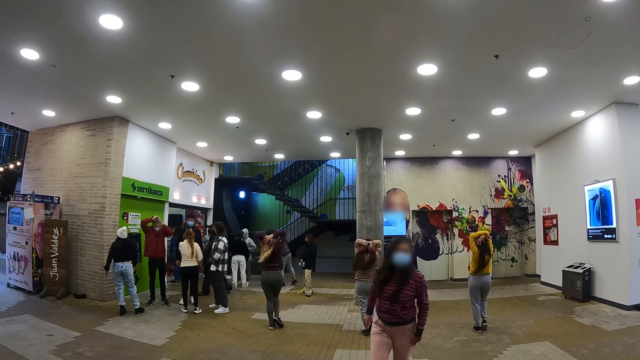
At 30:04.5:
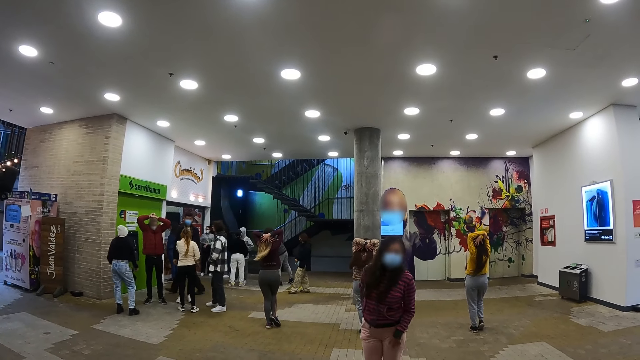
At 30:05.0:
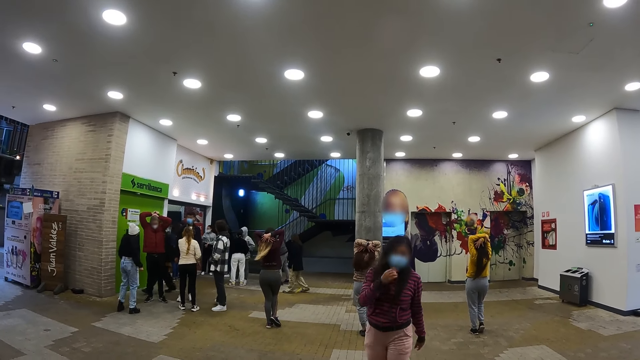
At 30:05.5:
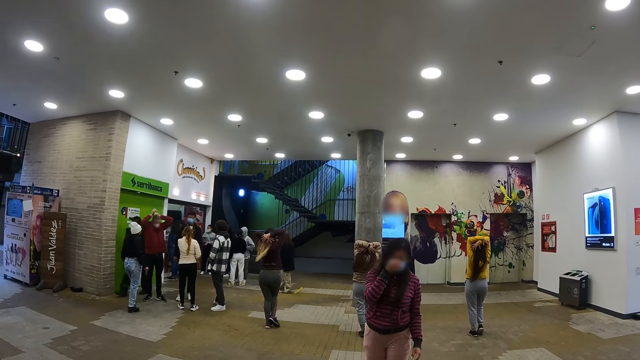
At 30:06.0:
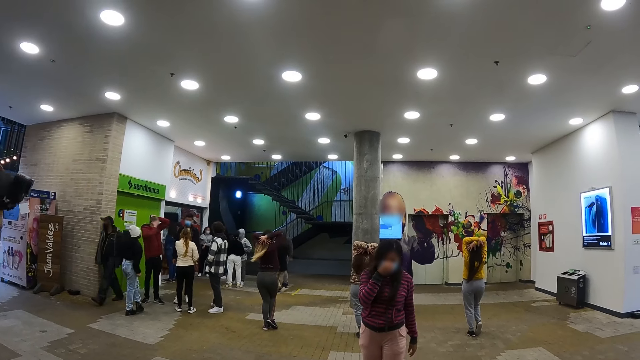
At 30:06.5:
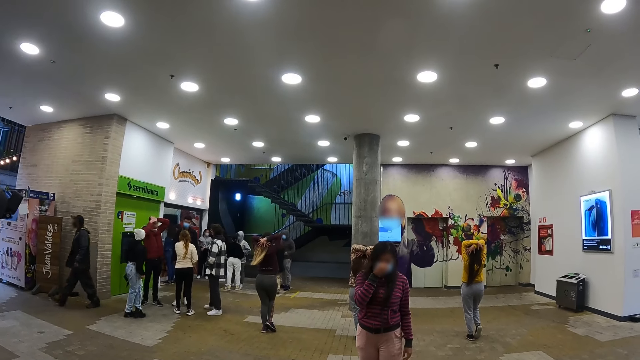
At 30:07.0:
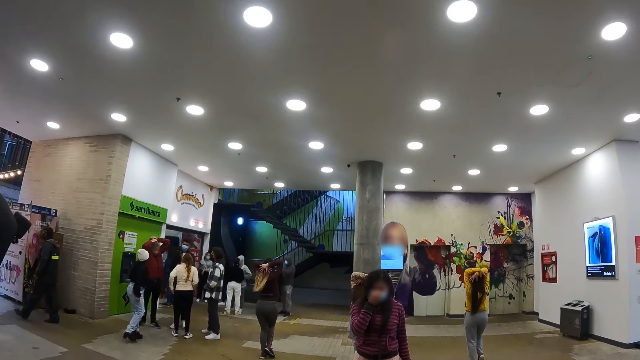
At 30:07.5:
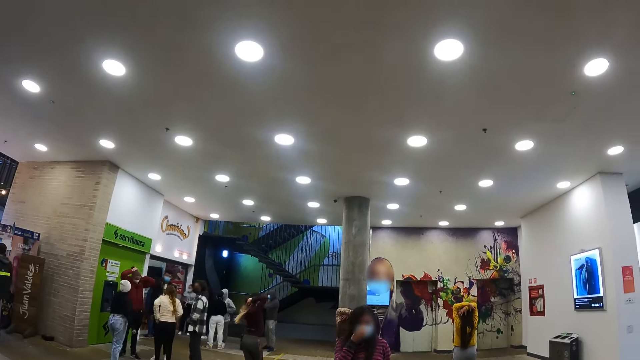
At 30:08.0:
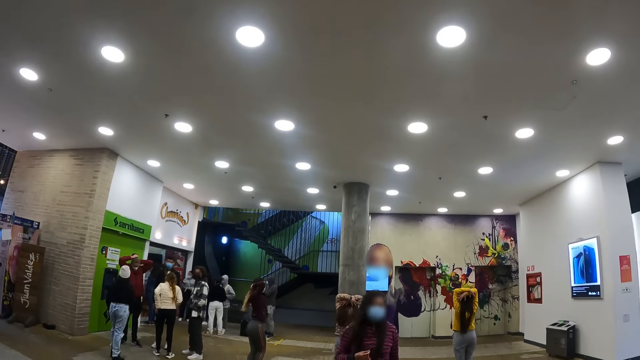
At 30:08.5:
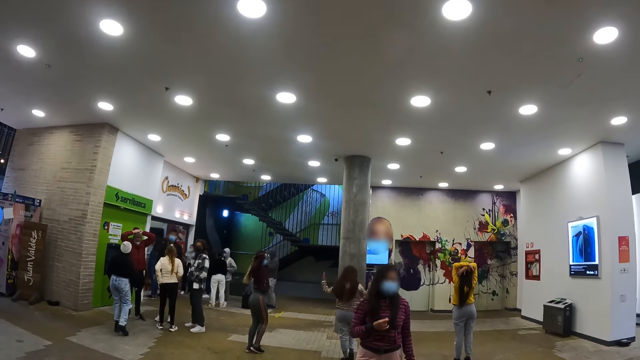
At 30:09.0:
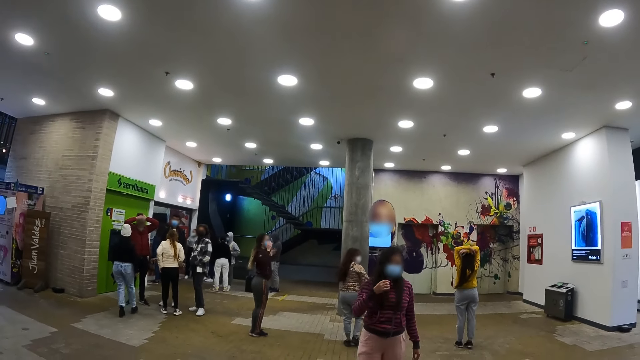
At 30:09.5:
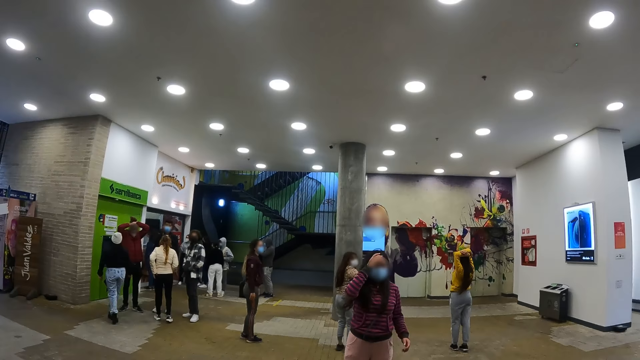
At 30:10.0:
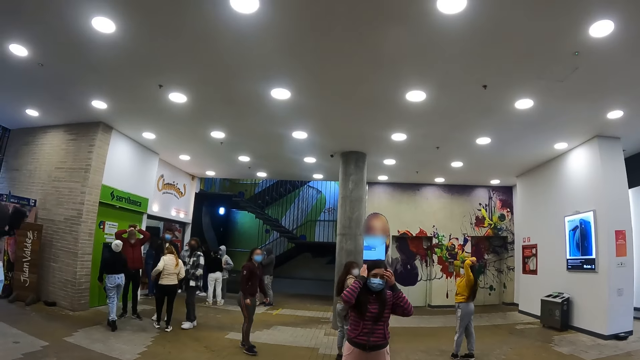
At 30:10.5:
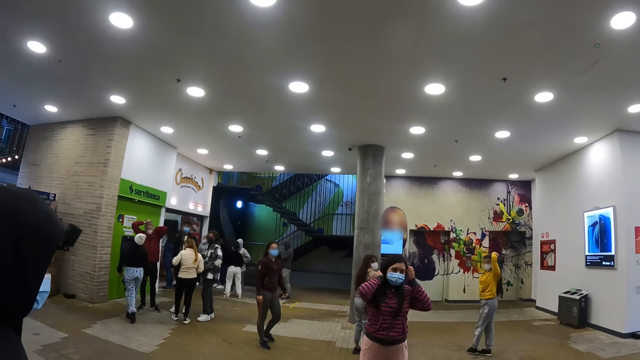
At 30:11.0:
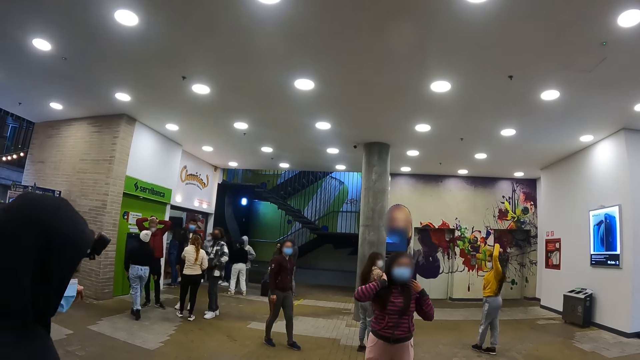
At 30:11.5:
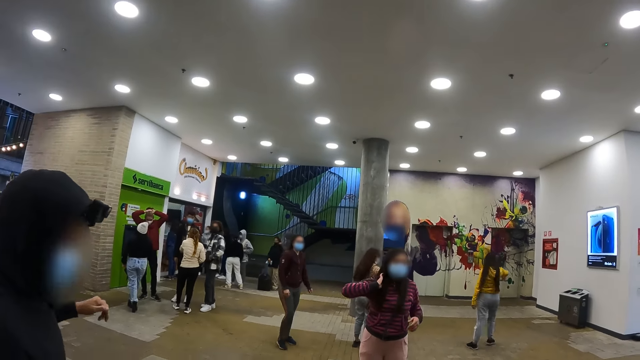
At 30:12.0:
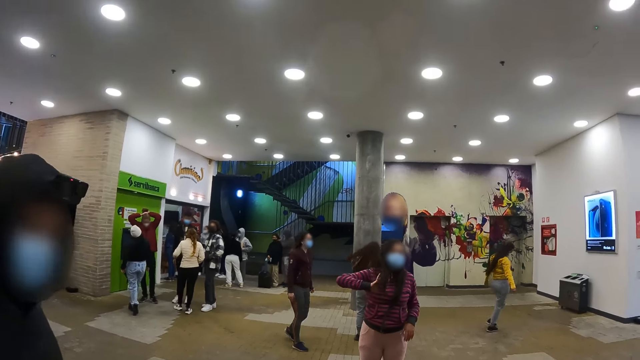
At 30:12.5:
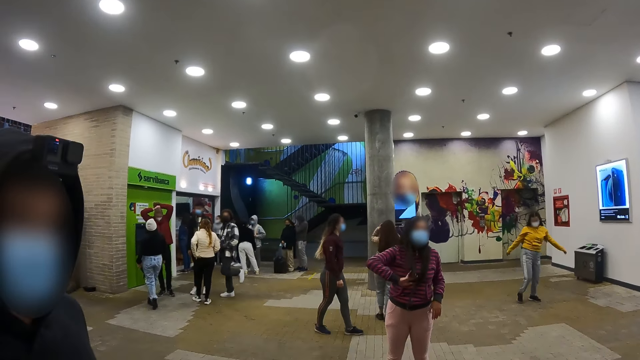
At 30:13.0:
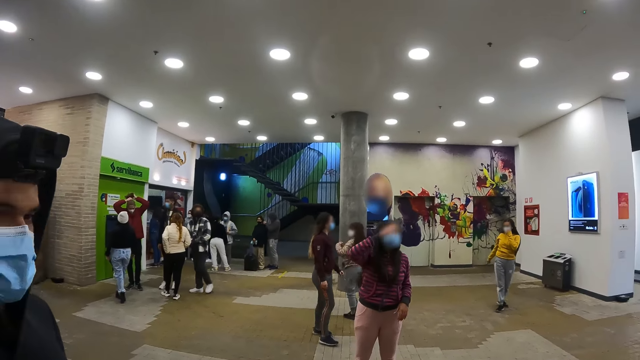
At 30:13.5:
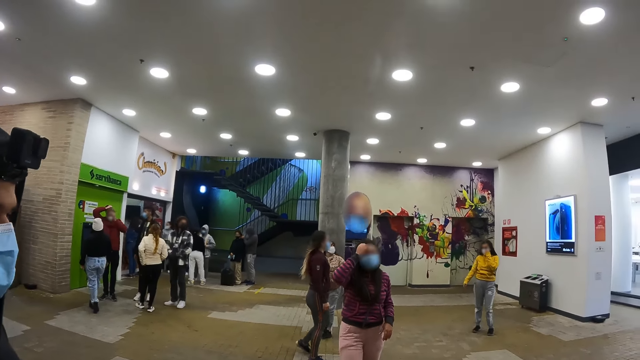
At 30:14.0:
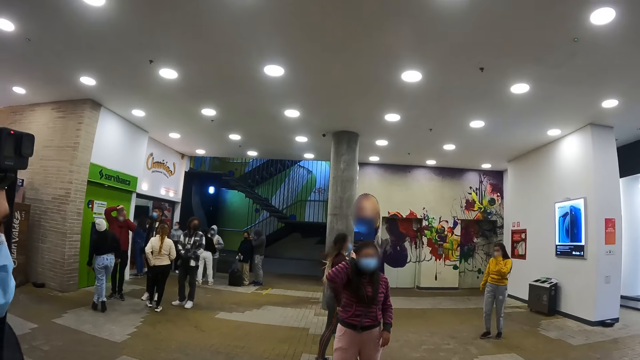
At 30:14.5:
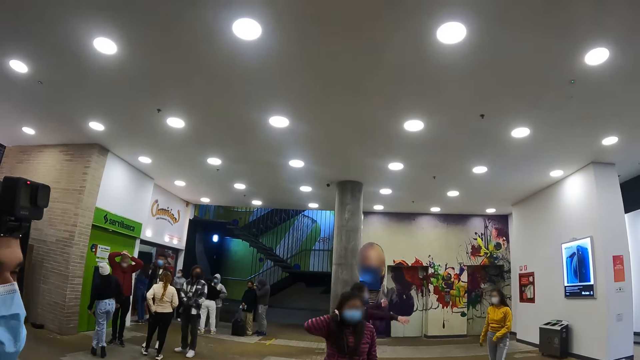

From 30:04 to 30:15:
A person adjusts her face mask. A woman touches her face. The person touches her hair. Another person walks around on a floor.

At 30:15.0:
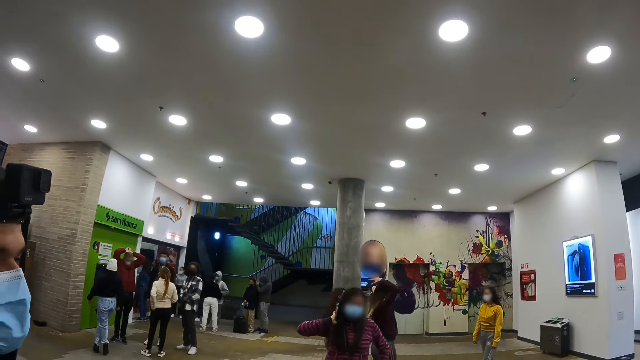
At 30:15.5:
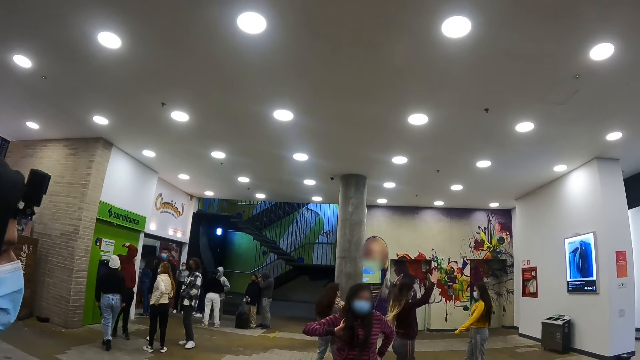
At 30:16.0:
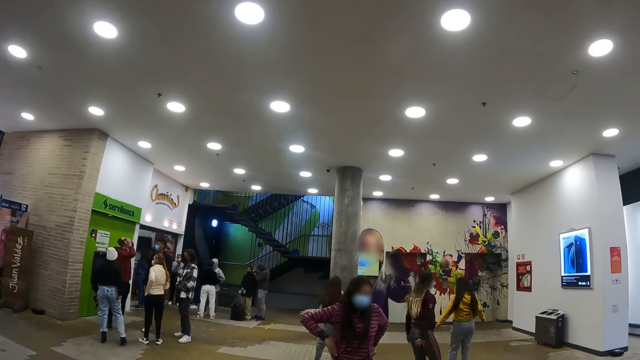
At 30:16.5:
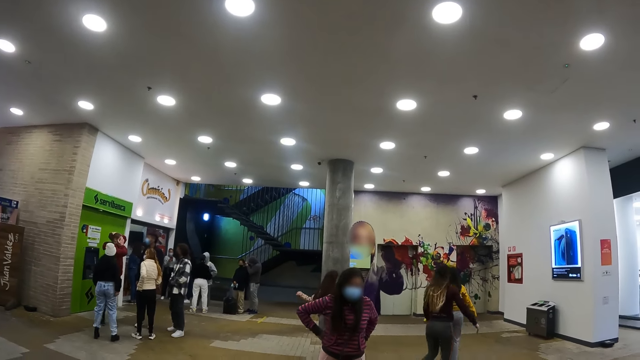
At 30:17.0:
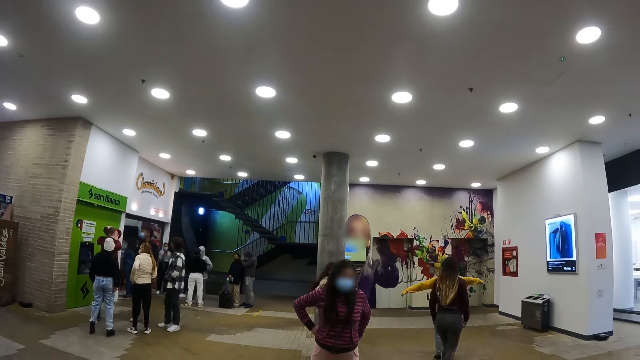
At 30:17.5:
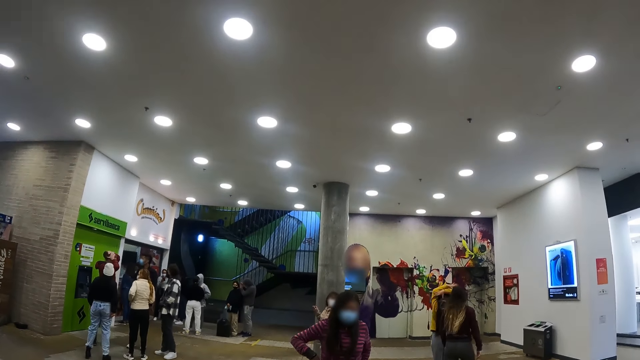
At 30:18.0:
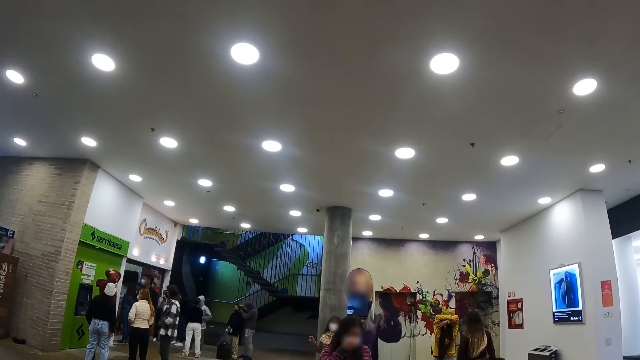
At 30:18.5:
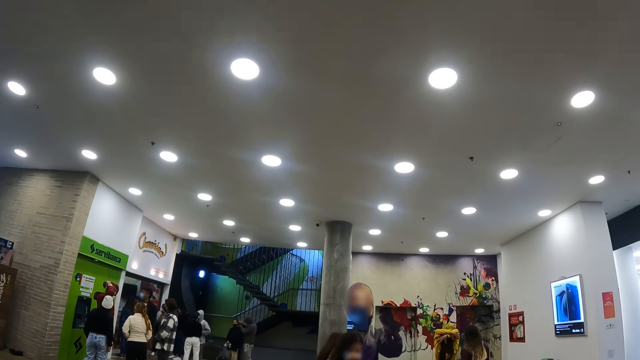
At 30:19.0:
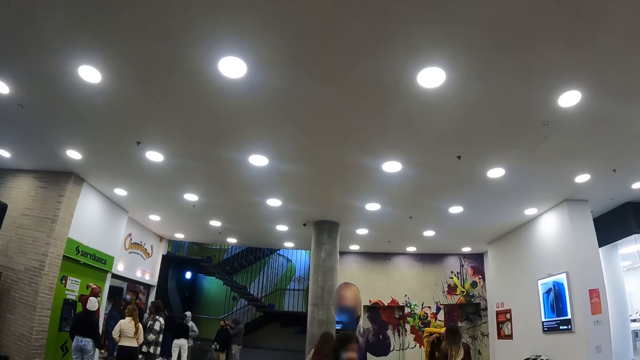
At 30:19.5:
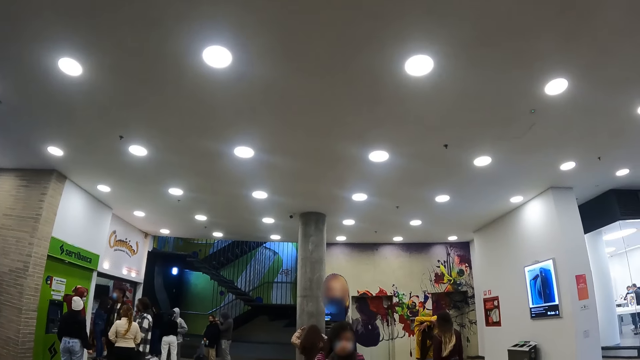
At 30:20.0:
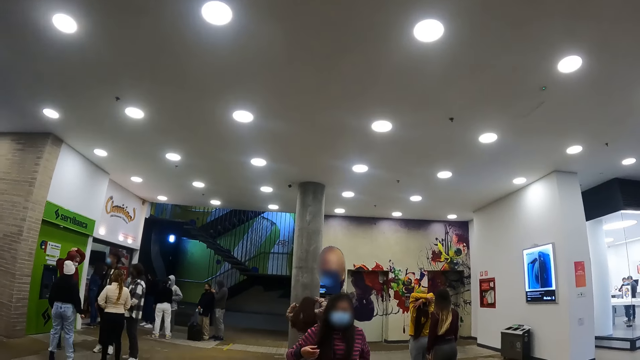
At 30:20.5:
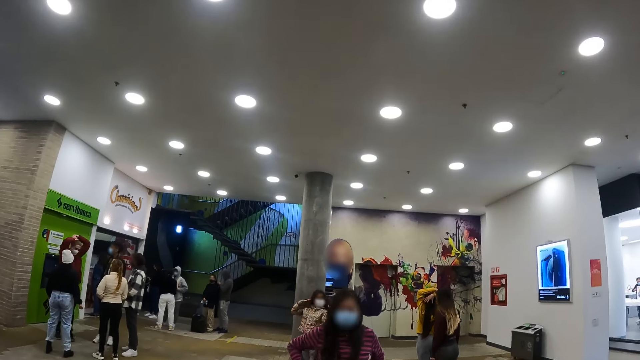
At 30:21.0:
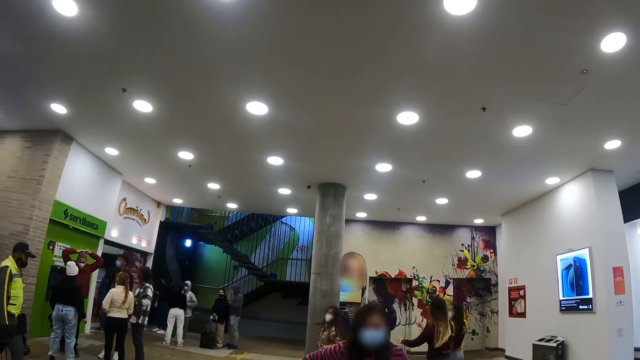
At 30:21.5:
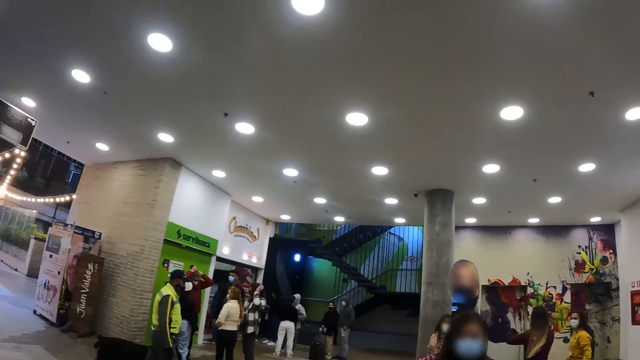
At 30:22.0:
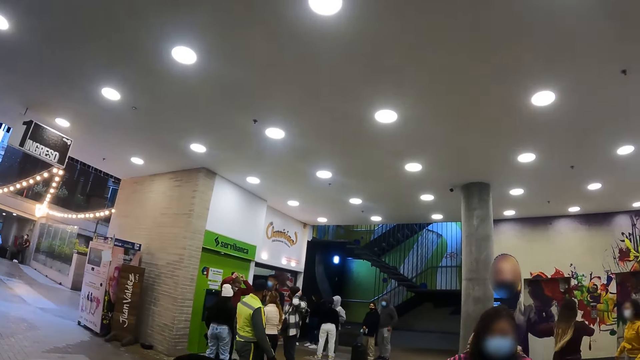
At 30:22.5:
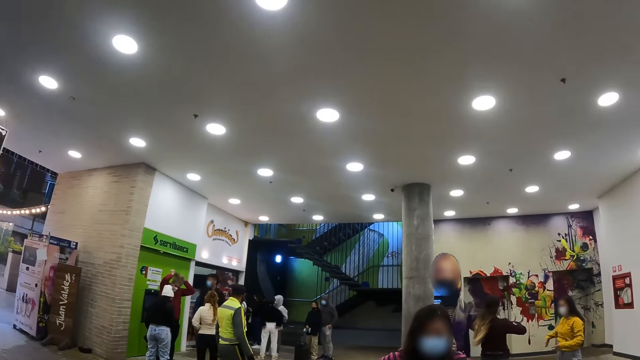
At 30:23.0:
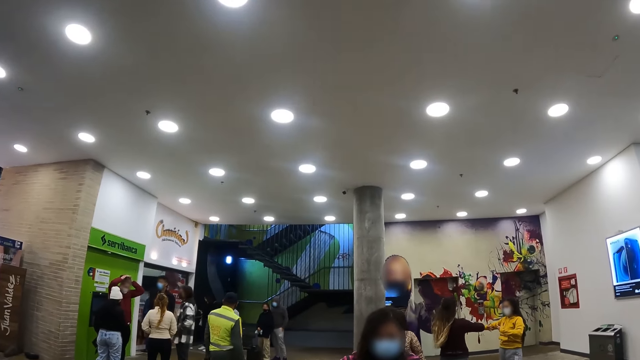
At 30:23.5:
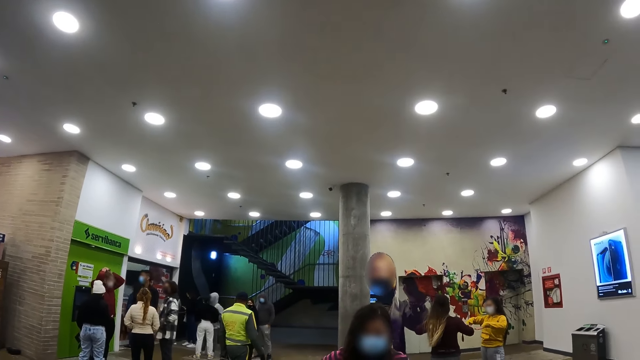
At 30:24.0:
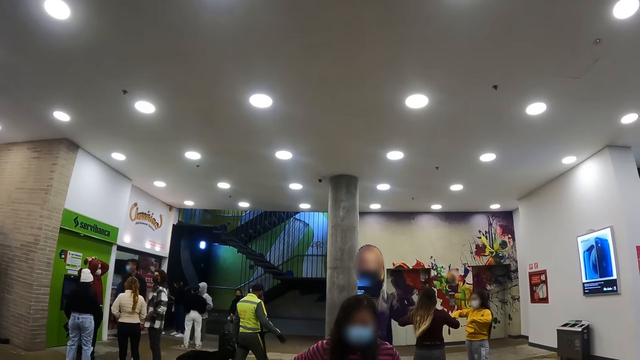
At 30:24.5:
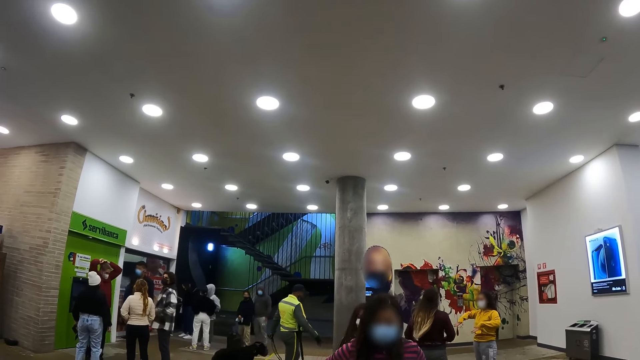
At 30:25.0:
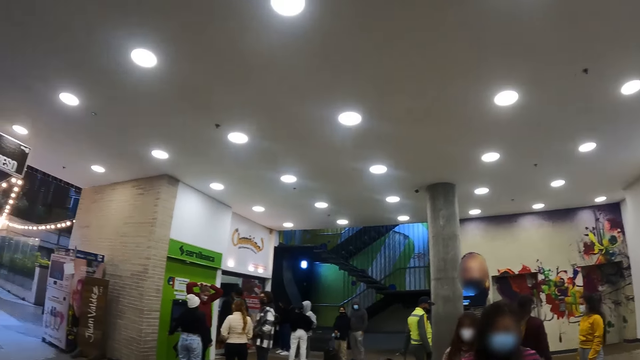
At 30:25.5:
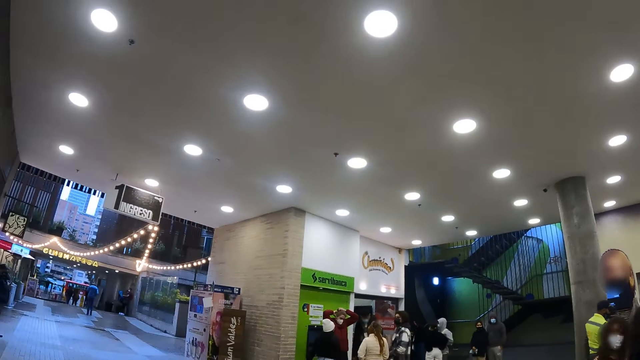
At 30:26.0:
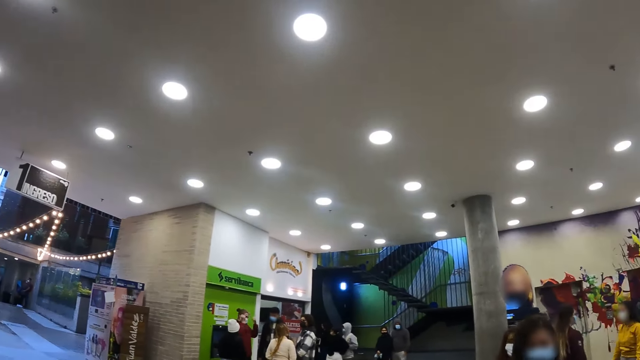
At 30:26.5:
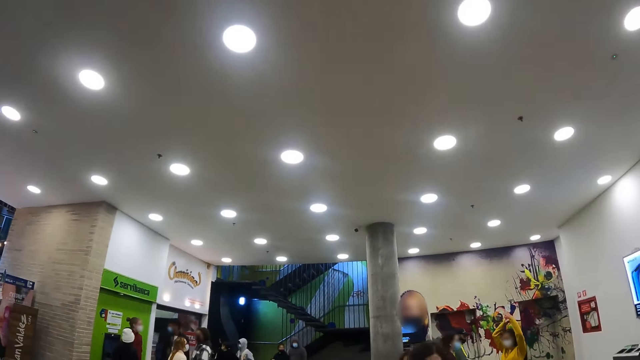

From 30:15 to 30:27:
A person stretches her hands on her head. A woman places hands on her head. The camera wearer looks around a building.
